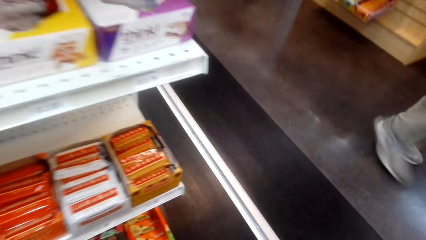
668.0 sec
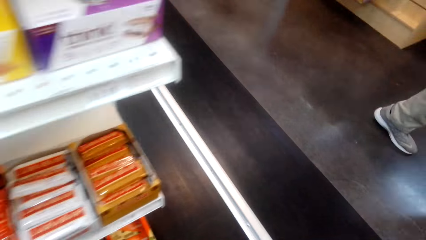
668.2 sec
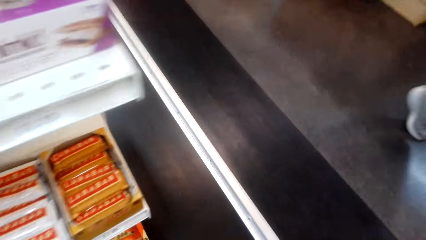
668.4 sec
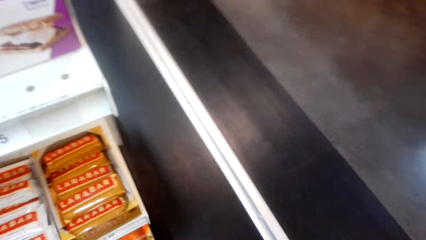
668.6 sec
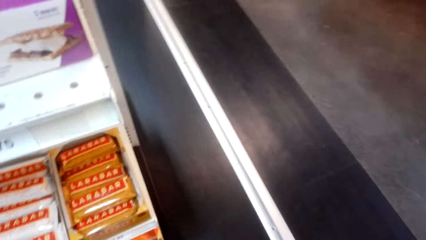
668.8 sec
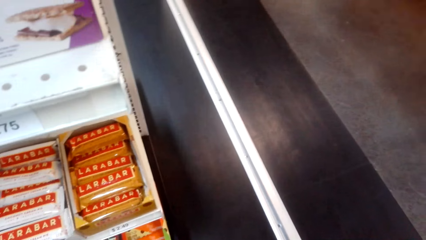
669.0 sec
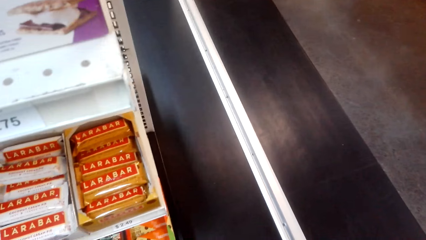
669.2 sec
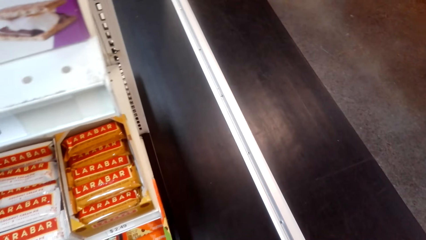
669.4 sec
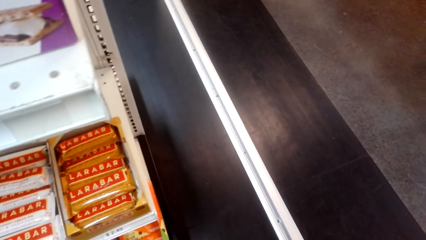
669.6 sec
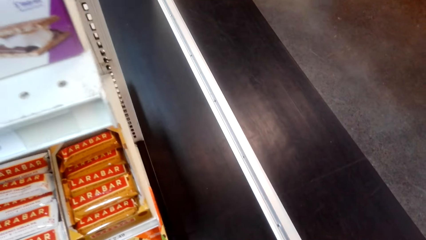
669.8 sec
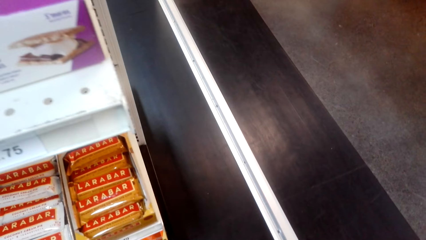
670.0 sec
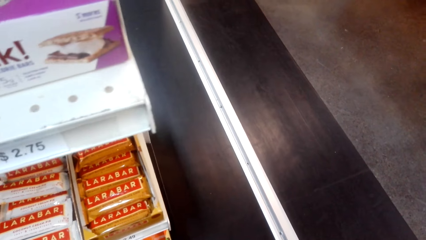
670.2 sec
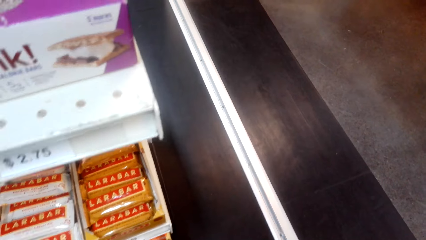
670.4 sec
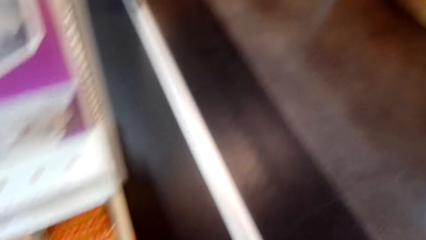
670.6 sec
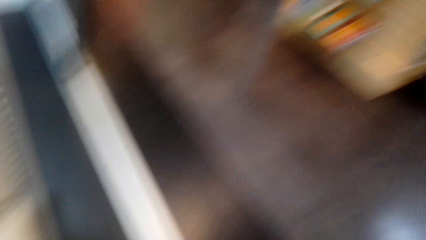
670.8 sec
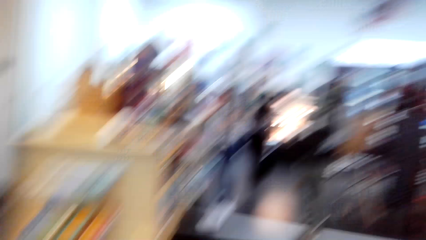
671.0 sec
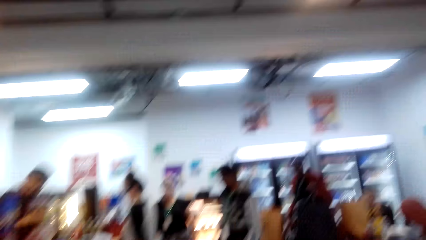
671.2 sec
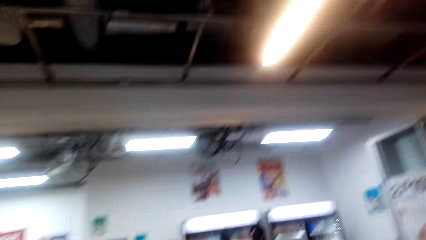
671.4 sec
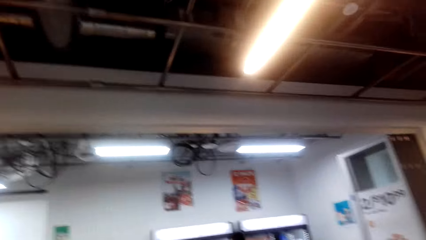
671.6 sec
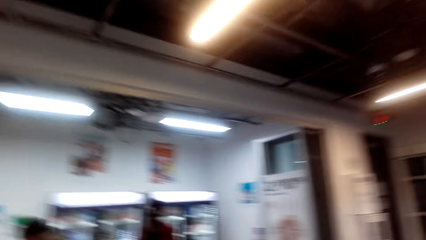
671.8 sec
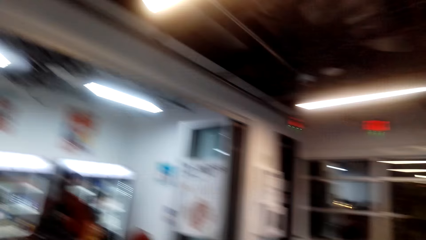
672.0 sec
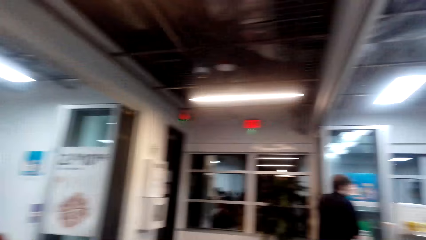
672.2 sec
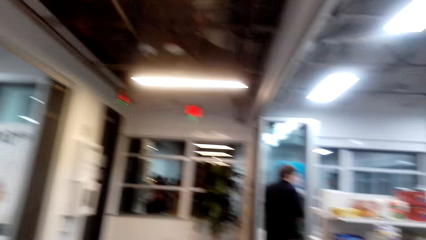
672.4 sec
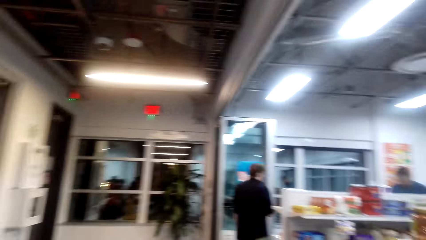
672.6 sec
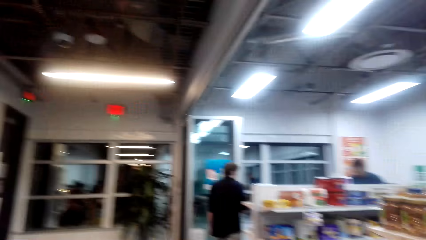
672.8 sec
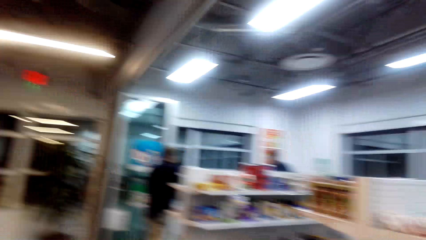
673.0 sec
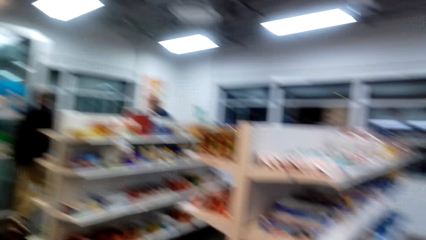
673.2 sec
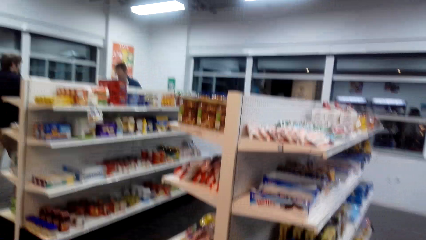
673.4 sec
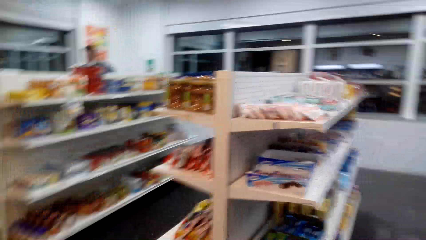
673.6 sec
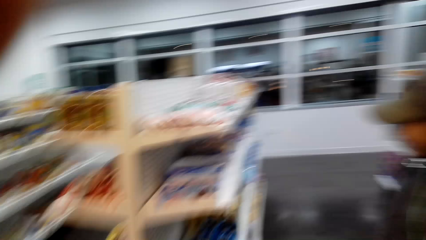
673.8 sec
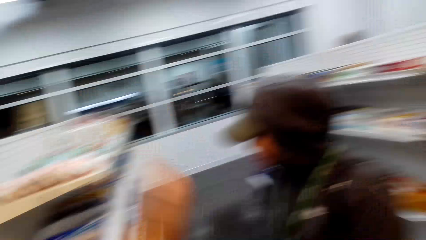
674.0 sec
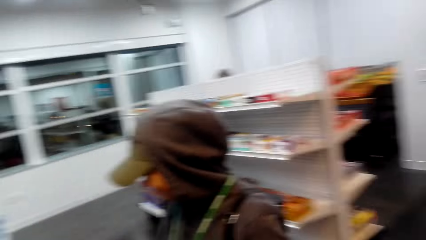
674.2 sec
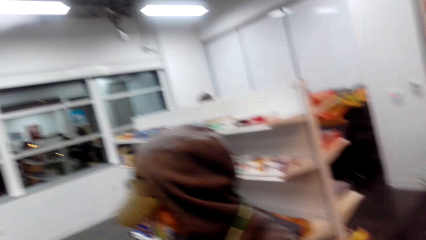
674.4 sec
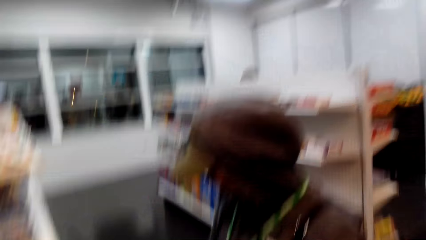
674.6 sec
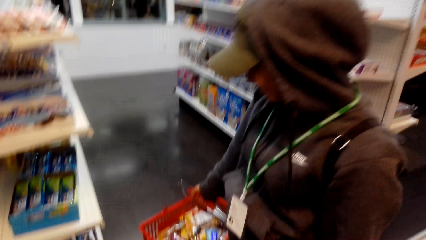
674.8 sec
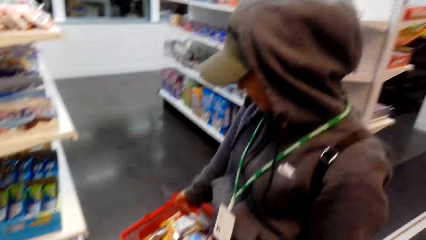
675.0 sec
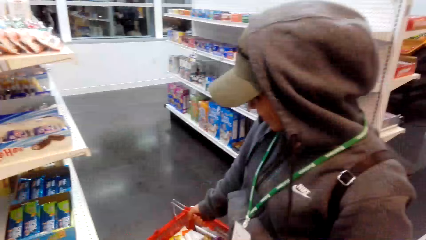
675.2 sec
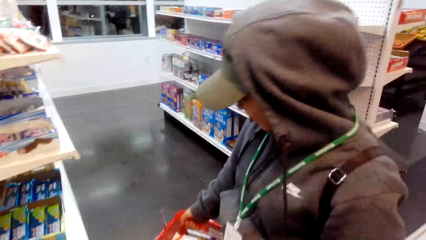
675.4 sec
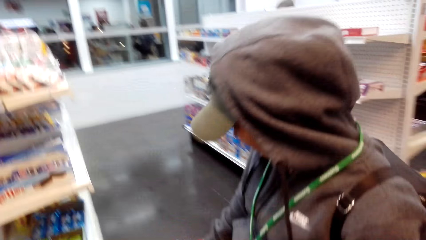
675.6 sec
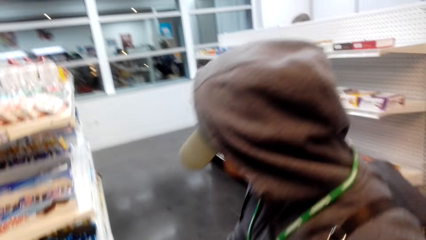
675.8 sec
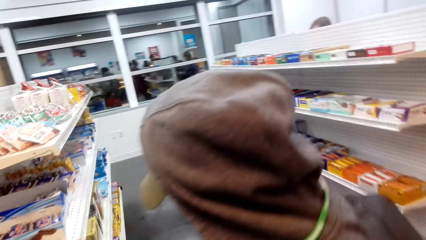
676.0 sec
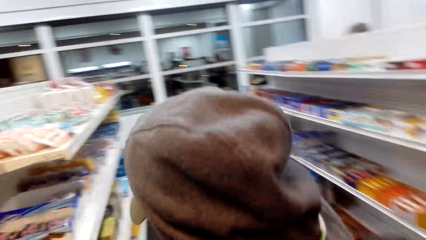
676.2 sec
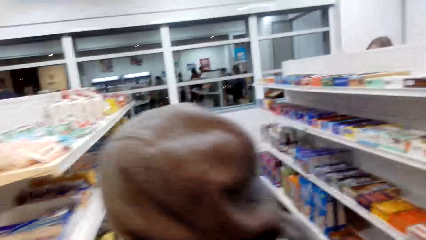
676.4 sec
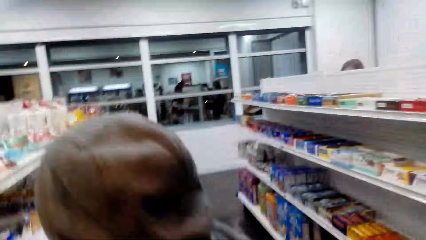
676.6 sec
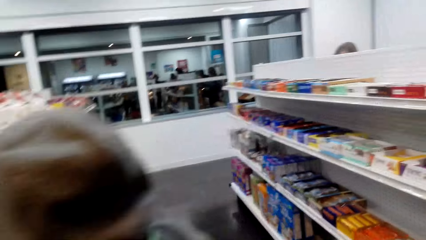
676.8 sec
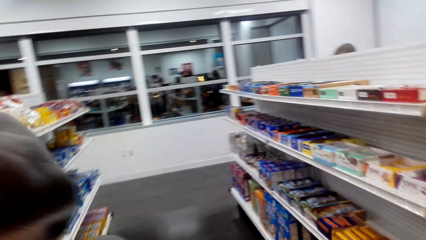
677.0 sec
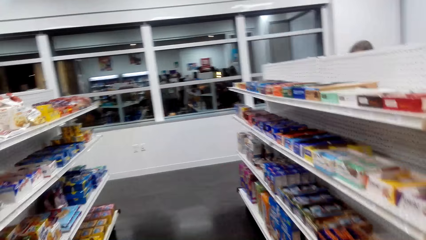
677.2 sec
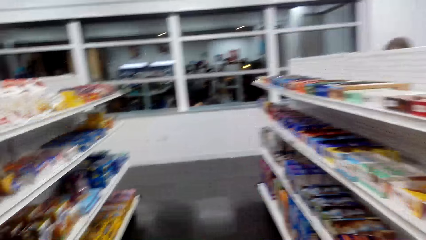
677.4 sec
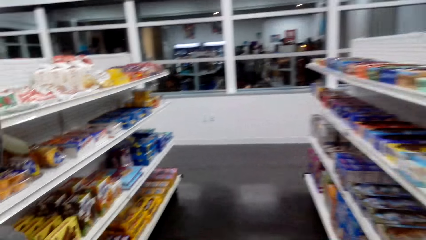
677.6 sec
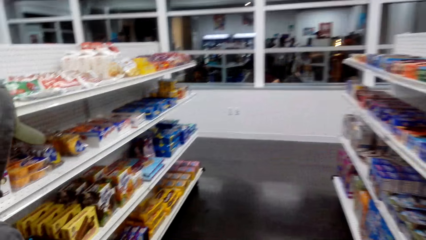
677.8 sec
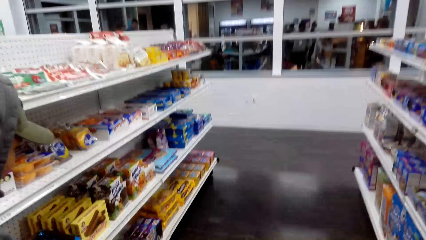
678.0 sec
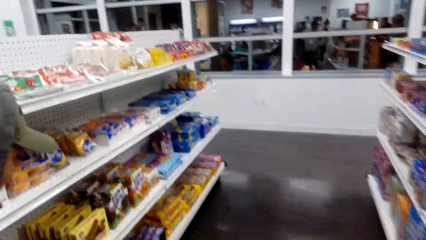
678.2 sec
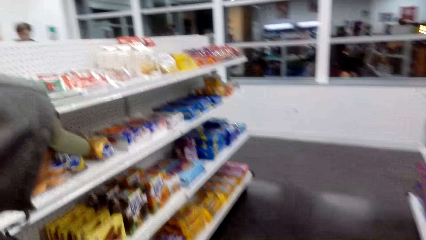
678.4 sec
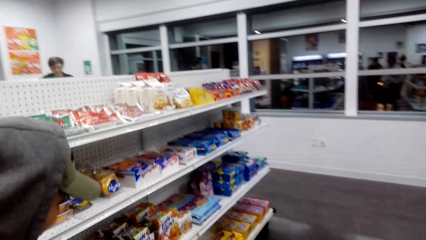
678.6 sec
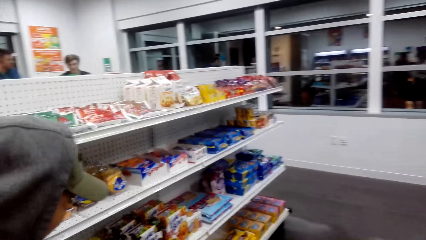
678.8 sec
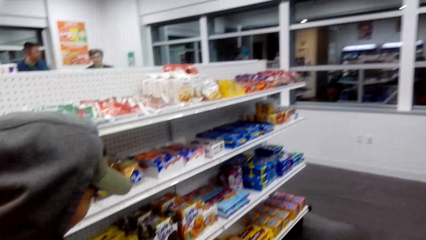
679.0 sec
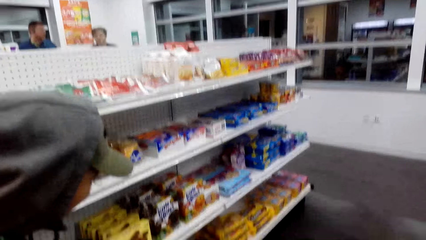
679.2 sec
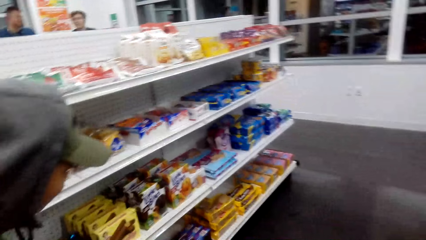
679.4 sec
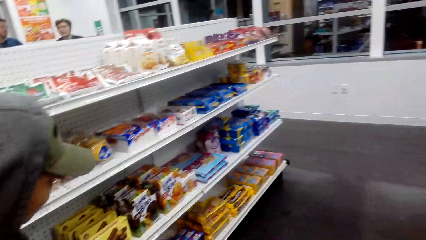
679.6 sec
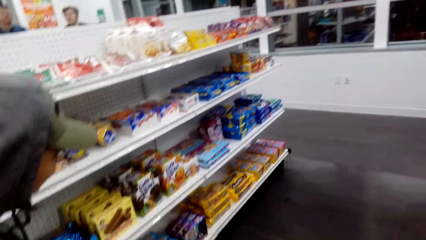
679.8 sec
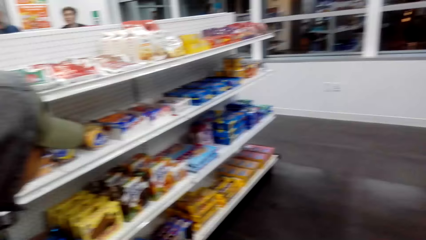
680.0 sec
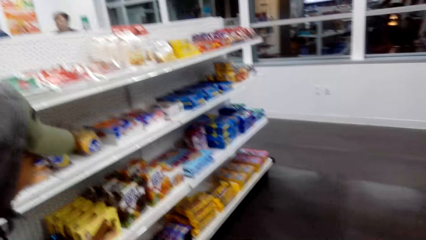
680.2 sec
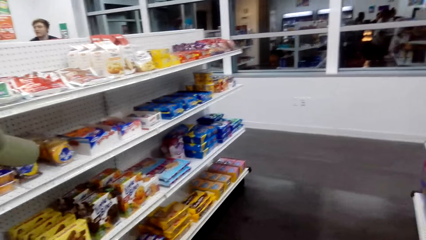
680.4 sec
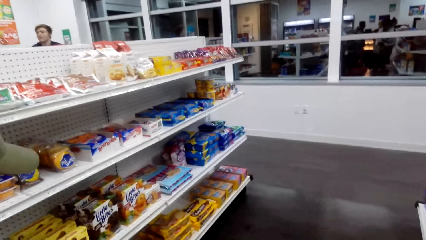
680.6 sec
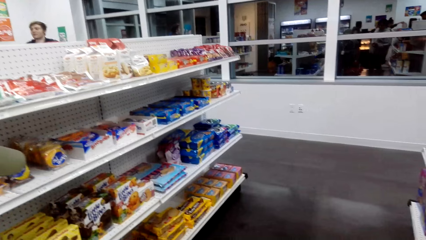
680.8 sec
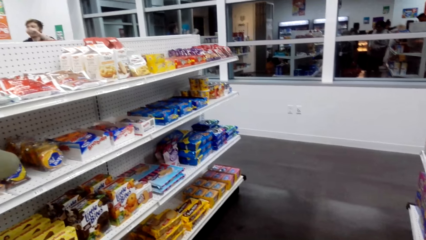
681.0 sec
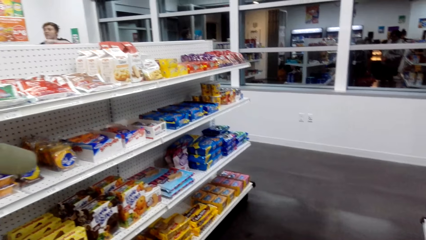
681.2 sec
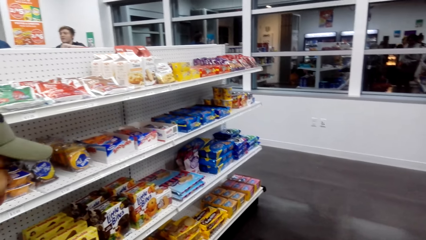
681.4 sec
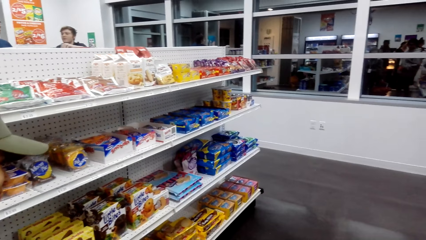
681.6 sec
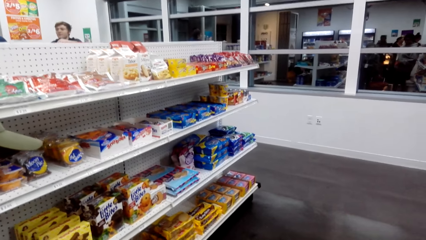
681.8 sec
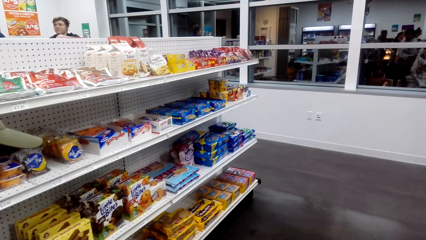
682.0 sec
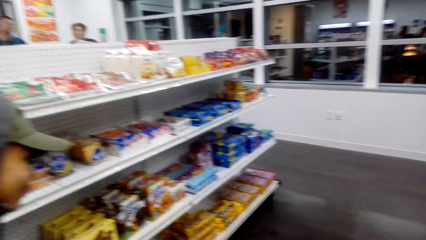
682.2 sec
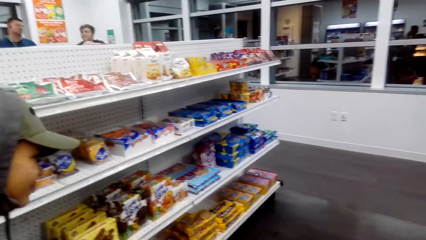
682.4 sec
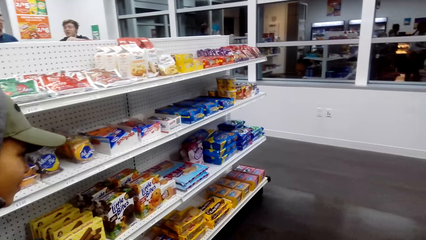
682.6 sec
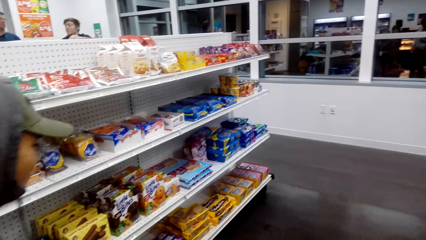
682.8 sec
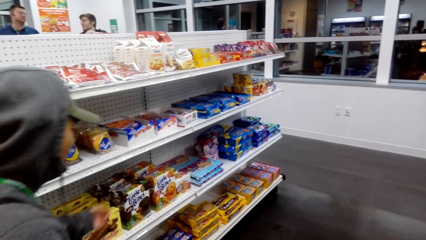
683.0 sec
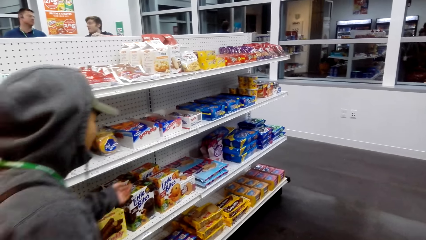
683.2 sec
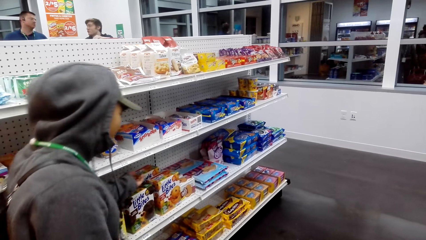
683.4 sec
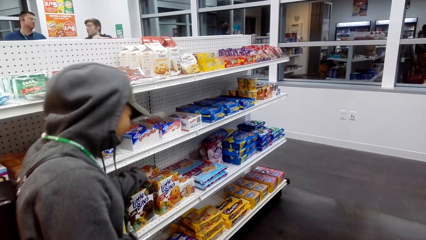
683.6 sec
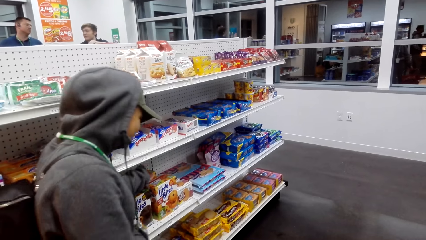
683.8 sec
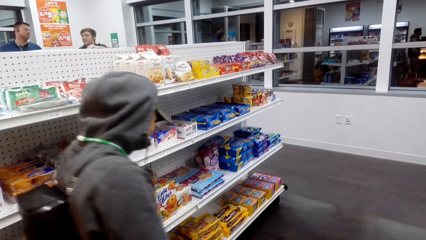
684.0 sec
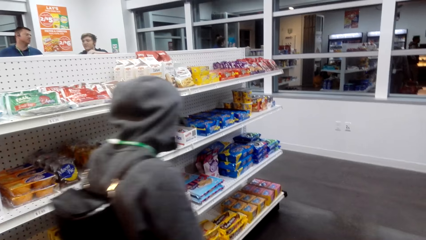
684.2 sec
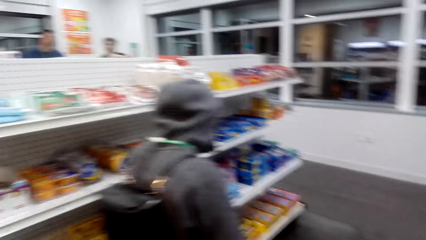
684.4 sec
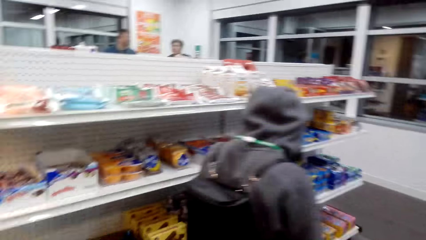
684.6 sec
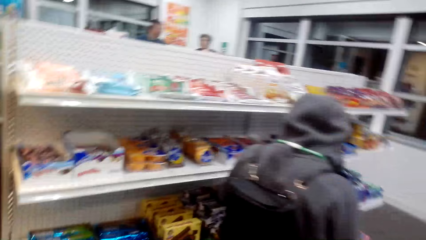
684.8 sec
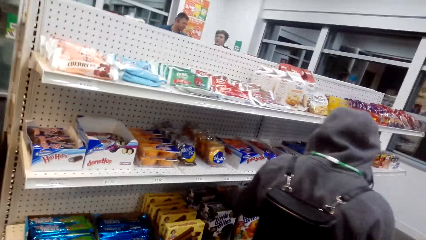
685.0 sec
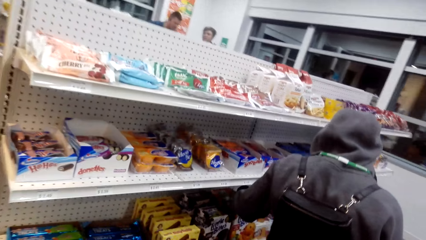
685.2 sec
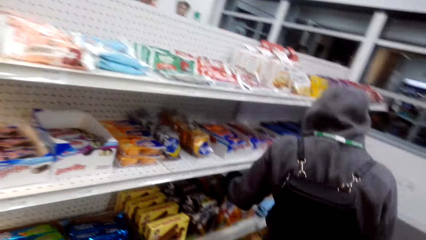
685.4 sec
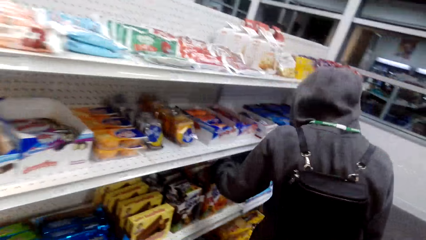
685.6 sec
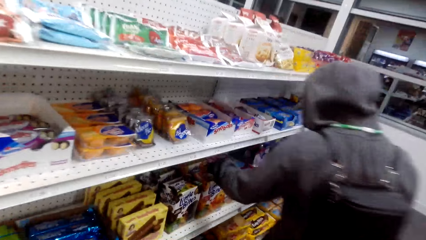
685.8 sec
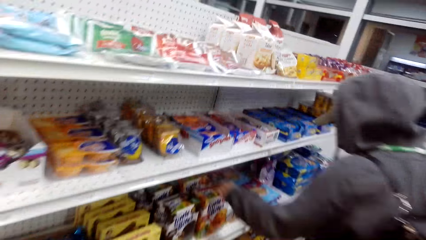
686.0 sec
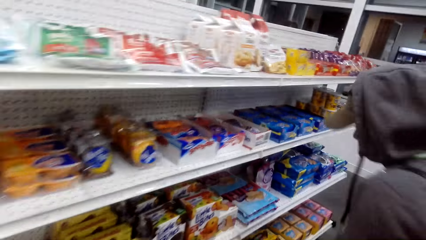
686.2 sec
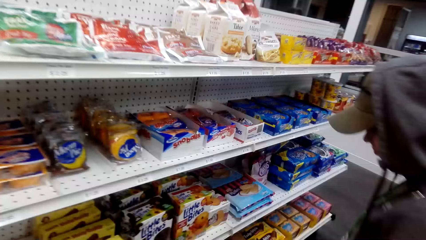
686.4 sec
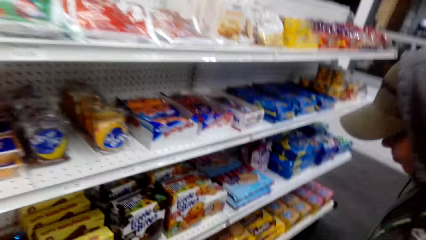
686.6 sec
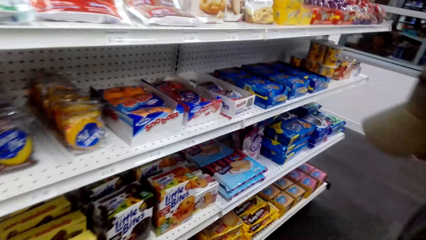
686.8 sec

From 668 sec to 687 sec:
The camera wearer looks around the building. They walk around the supermarket. They converse with a person. They walk around the food display. They converse with the person. The person touches the little bites with her left hand. The person points at an item on the shelf.
